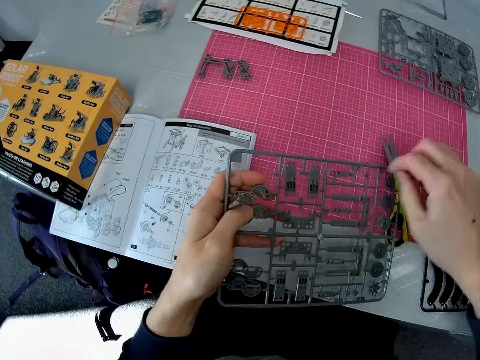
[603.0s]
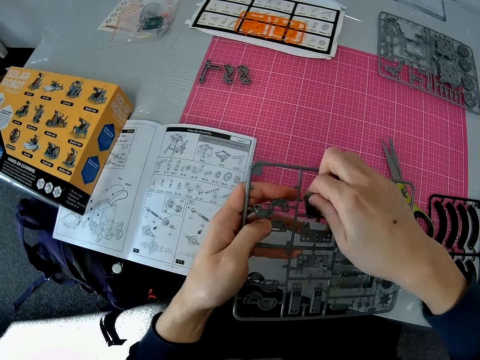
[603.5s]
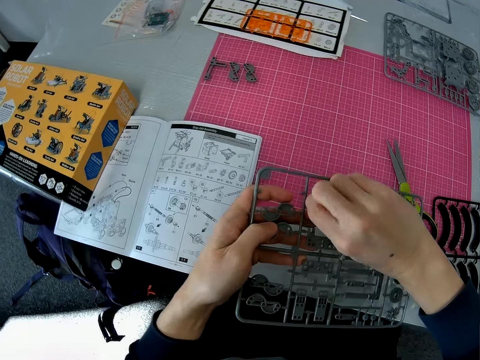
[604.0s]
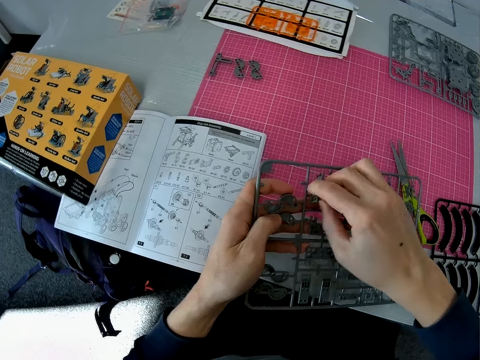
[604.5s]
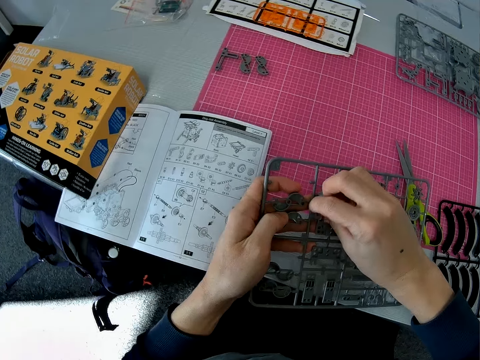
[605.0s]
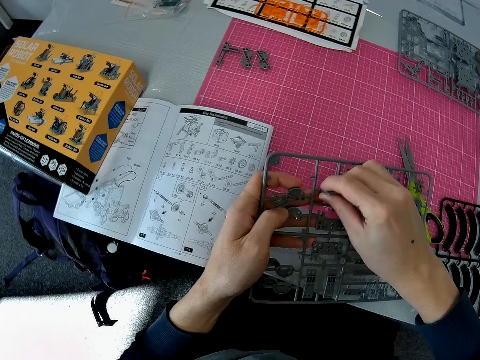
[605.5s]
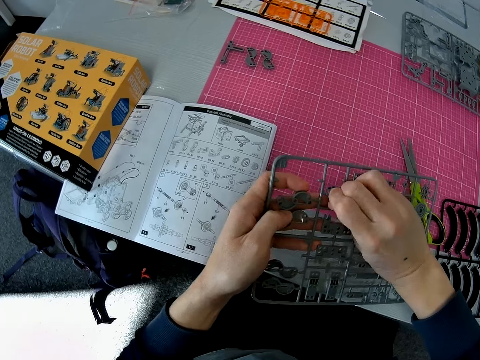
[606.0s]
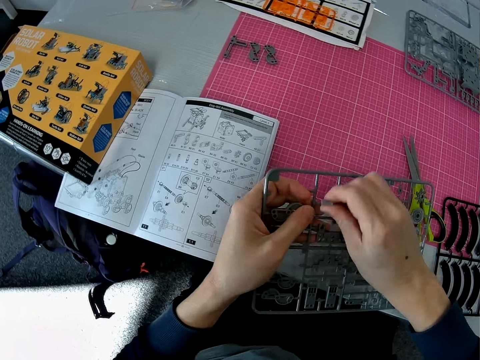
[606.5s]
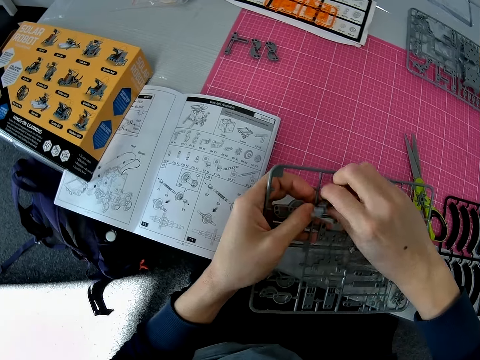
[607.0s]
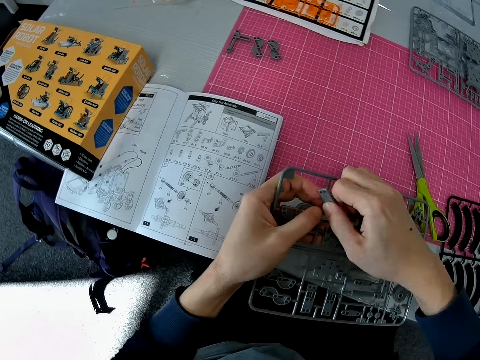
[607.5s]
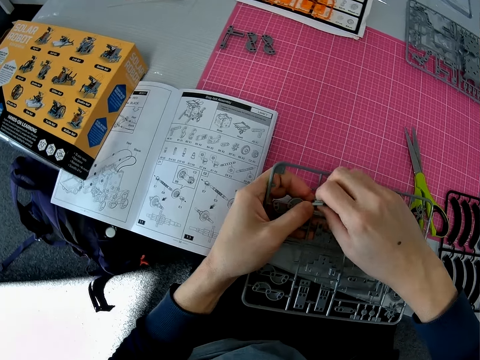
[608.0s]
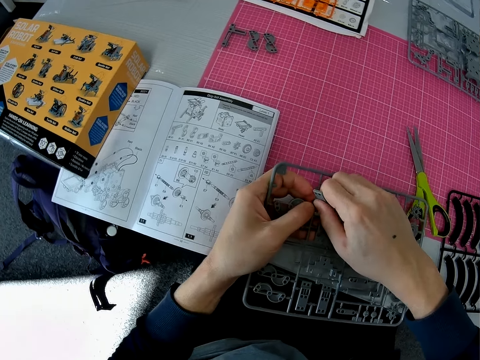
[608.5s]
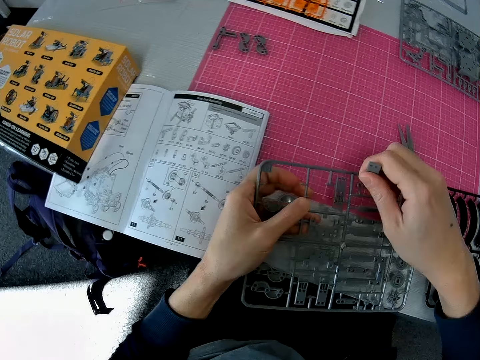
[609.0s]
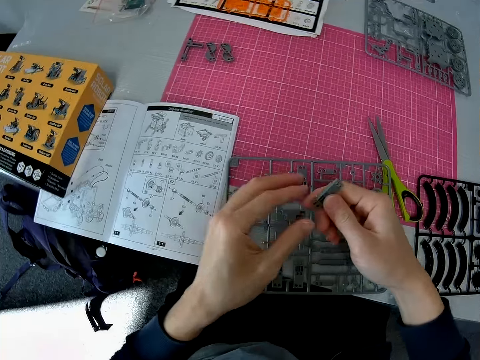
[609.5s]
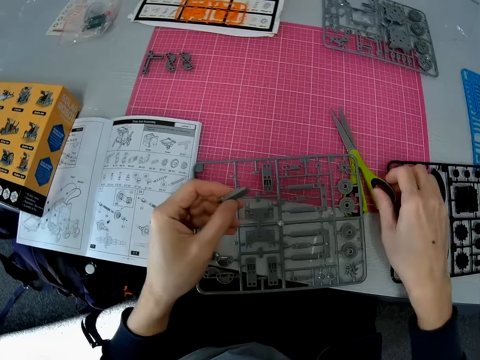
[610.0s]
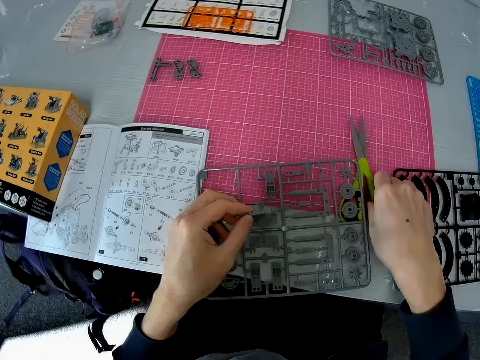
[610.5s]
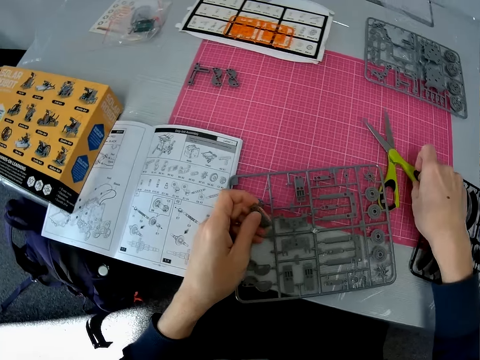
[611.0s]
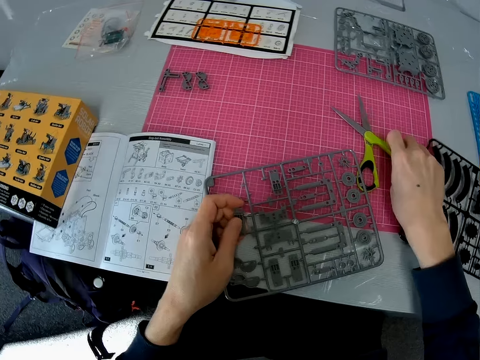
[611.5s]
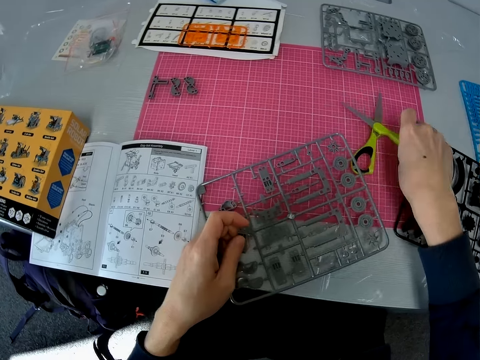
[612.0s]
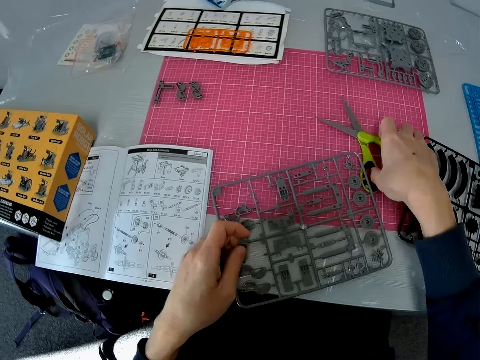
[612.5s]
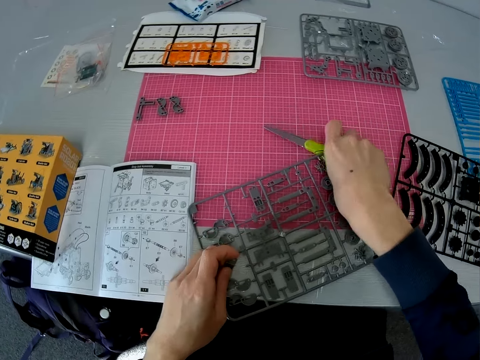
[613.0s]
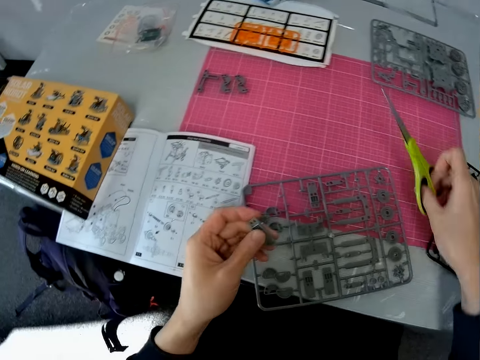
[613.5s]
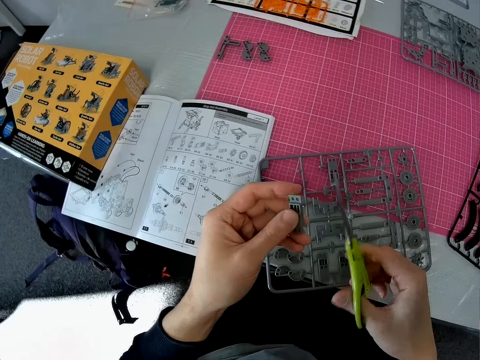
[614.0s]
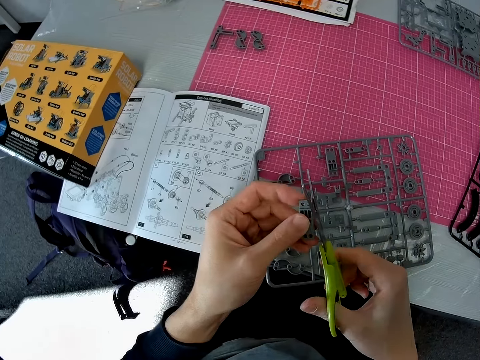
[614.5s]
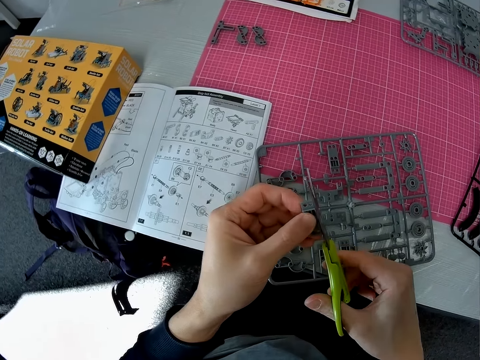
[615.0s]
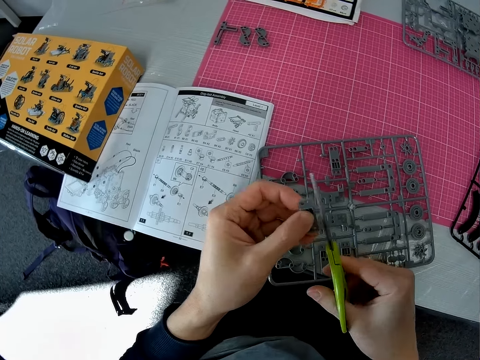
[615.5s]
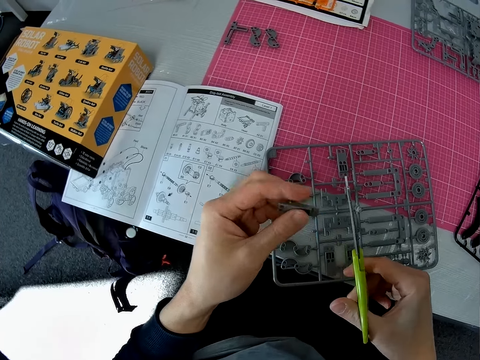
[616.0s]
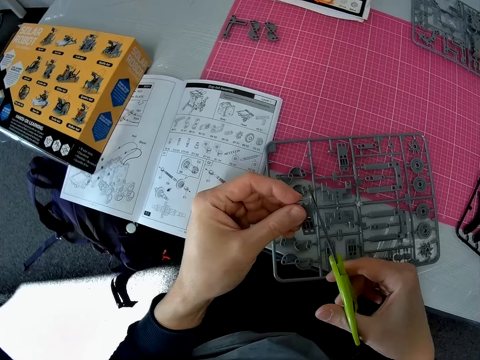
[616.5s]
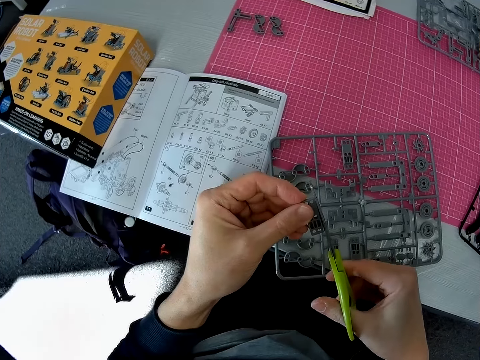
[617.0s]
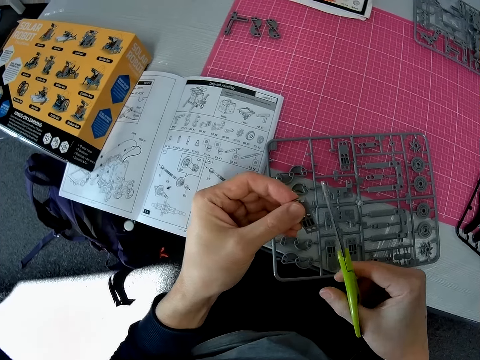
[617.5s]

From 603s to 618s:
The camera wearer drops the scissors on the cutting sheet with his right hand. He removes a component or model piece from the plastic grid with both hands. He drops the plastic grid on the cutting sheet with his left hand. He transfers the component from his right hand to his left hand. He picks up the scissors from the cutting sheet with his right hand. He places his left hand on the plastic grid. He shapes the model piece. He cuts the component in his left hand with the scissors.

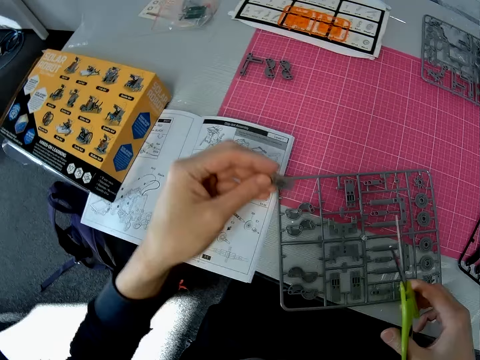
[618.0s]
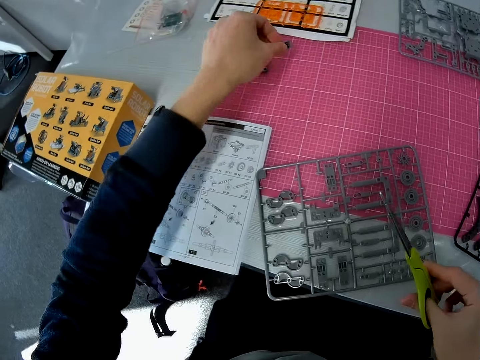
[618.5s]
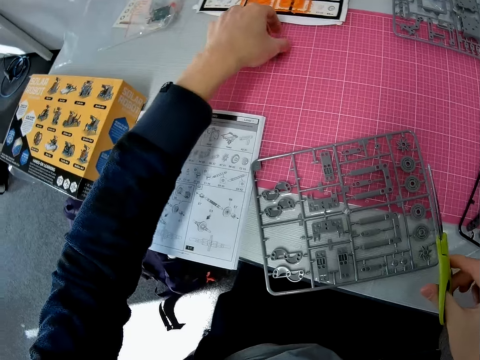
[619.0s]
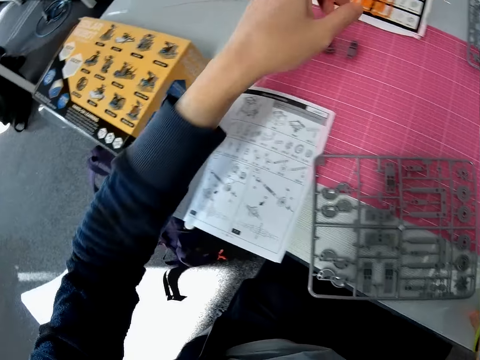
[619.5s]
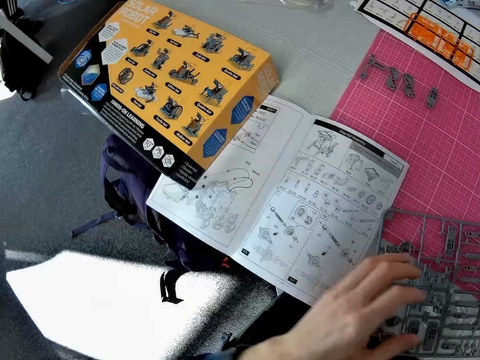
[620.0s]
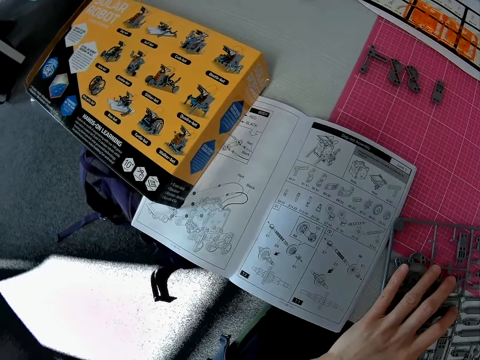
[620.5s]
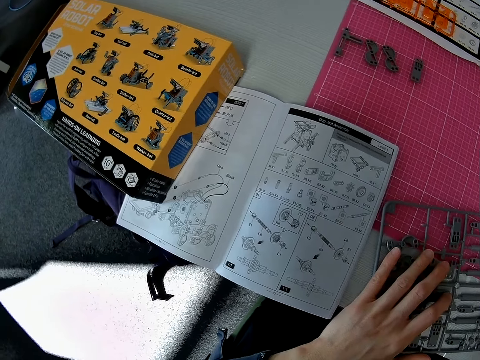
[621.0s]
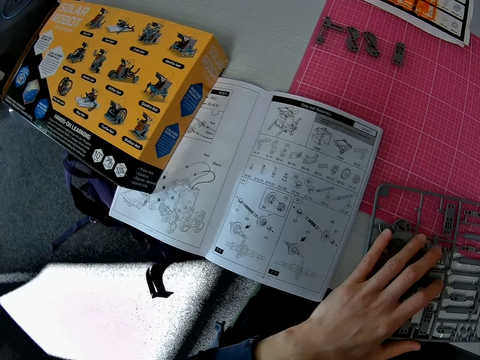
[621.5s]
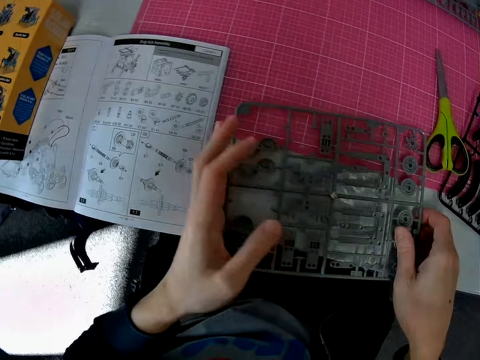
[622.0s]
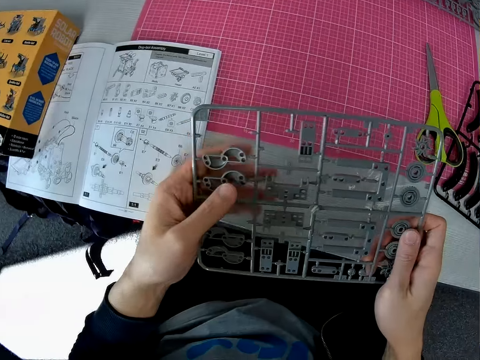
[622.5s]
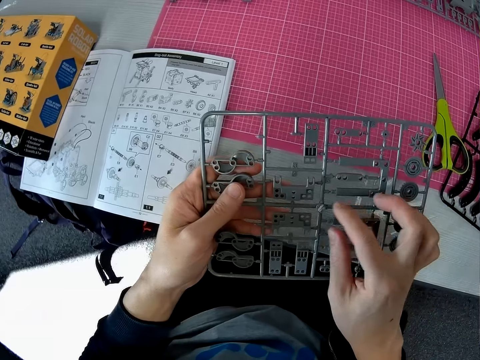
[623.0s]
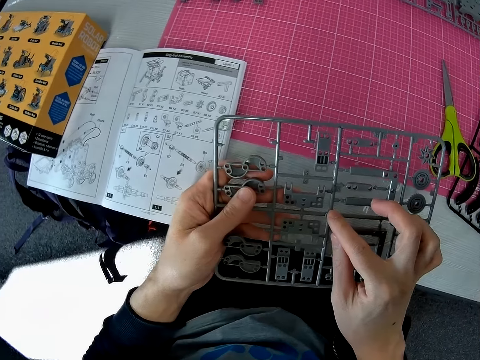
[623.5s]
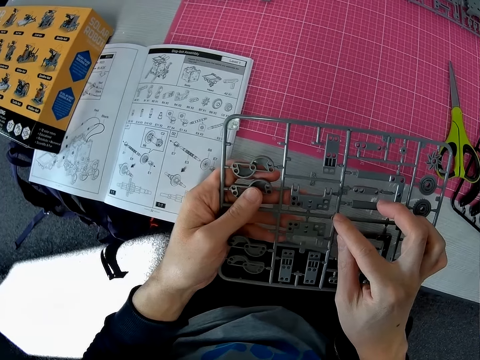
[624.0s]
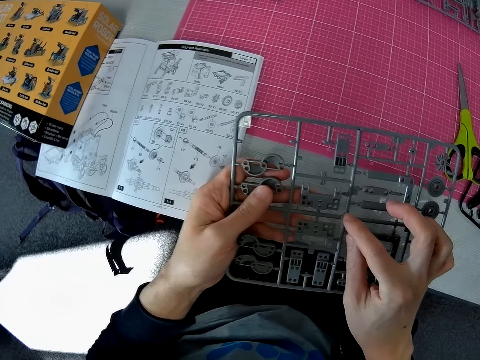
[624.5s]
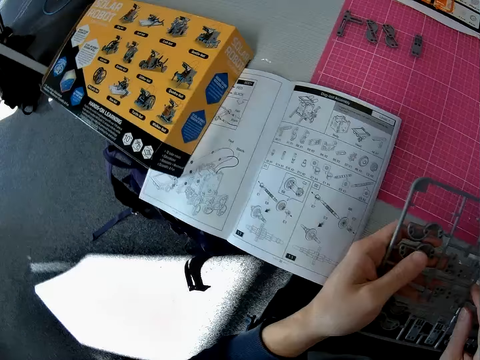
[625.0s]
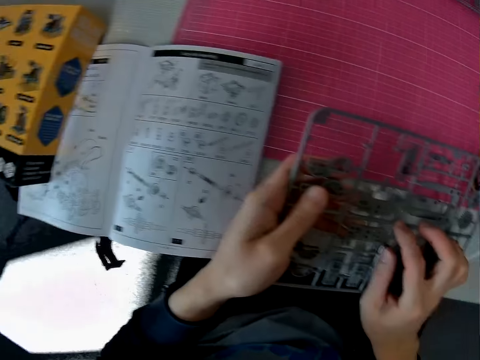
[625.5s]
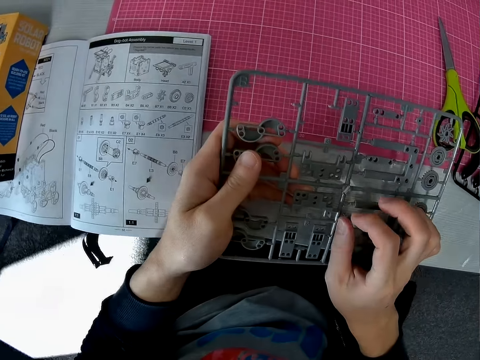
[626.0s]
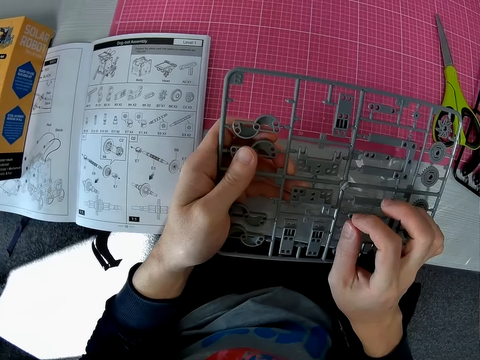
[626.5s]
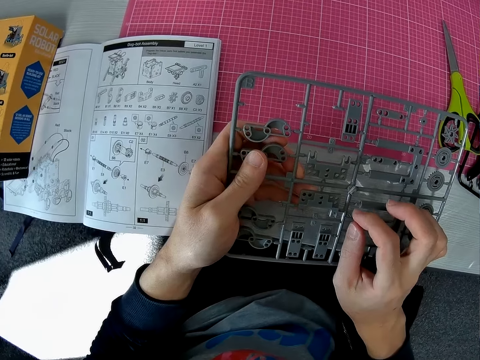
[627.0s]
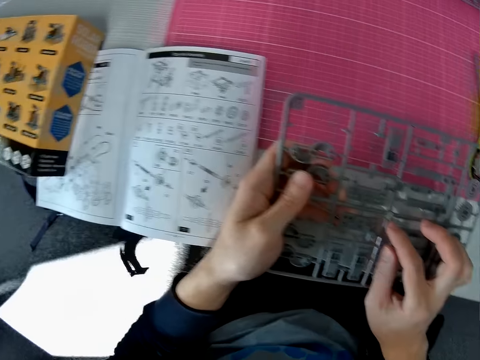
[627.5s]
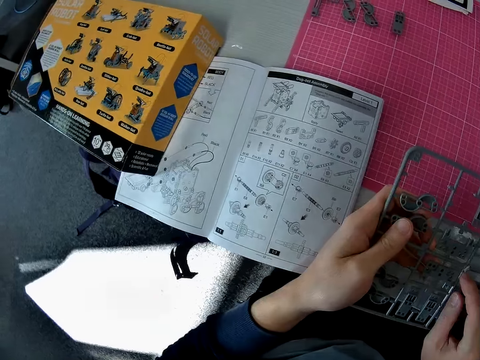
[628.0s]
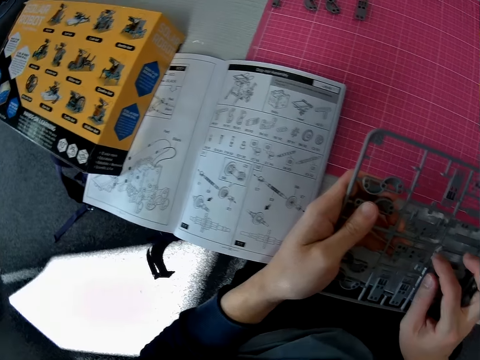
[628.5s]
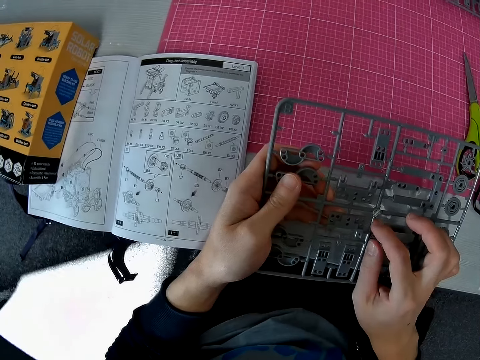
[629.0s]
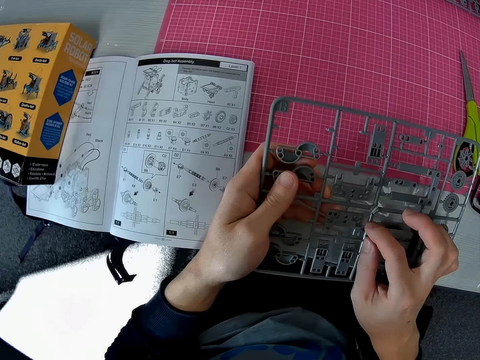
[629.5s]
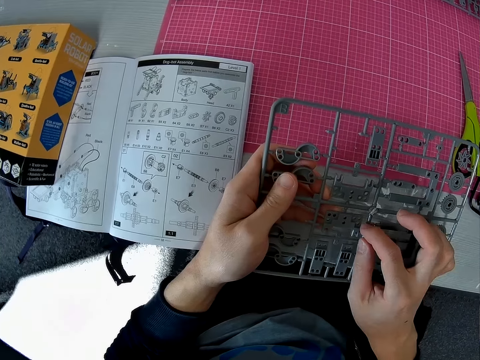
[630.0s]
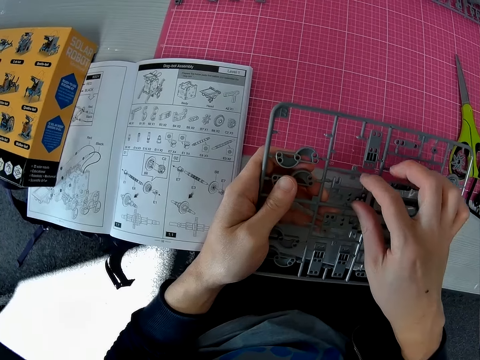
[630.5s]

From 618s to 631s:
The camera wearer drops the component on the cutting sheet with his left hand. He touches the plastic grid with his left hand. He drops the scissors on the cutting sheet with his right hand. He picks up the plastic grid or laser craft kit from the cutting sheet with both hands. He touches some components on the plastic grid with his right hand. He stares at the laser craft kit.
